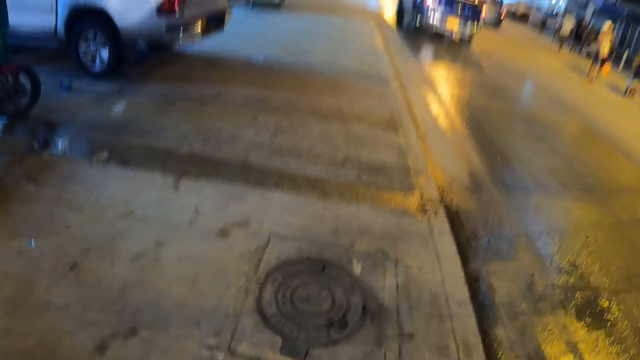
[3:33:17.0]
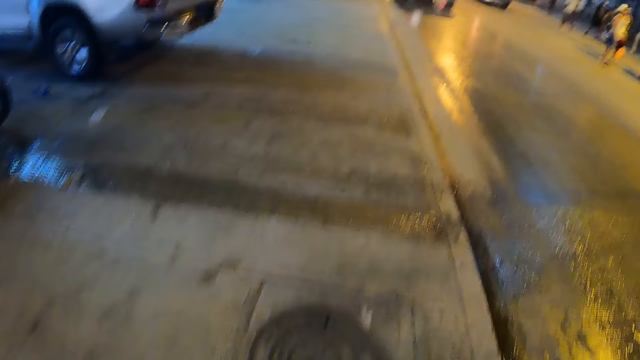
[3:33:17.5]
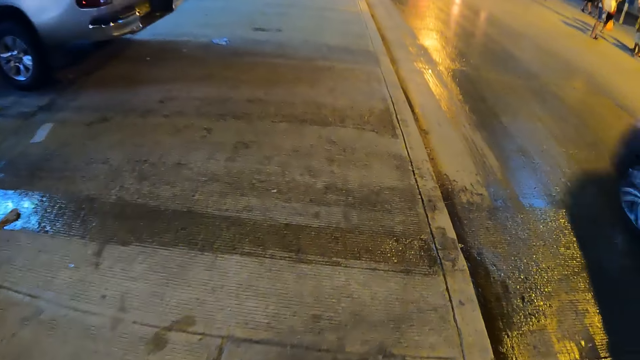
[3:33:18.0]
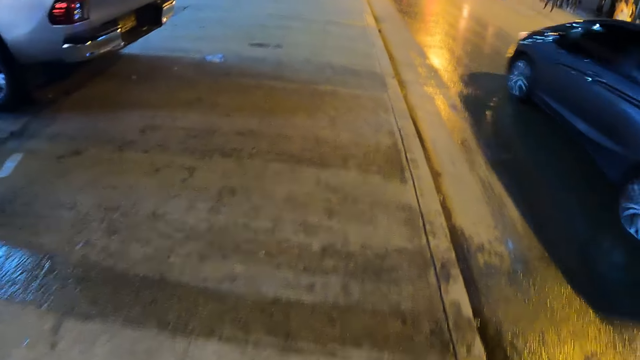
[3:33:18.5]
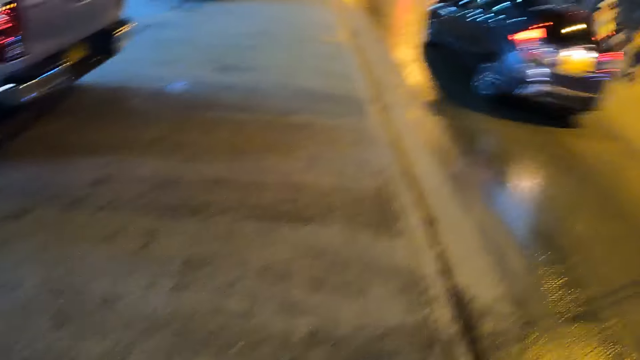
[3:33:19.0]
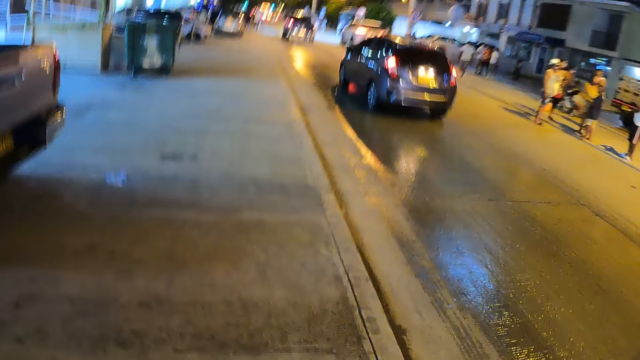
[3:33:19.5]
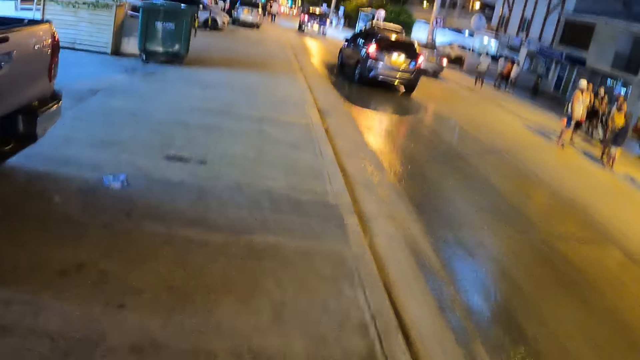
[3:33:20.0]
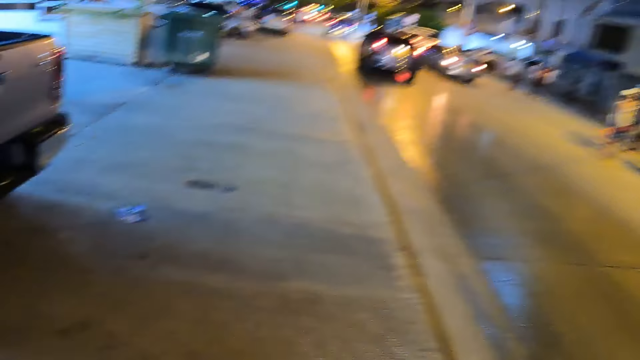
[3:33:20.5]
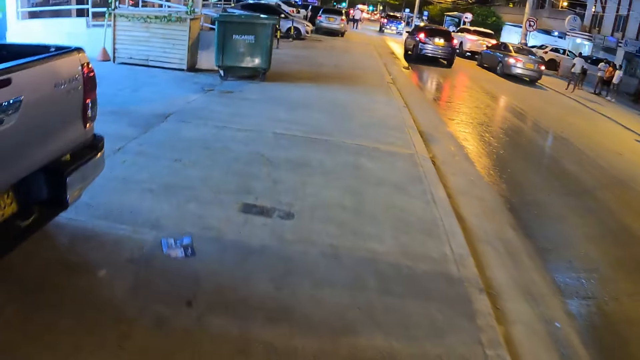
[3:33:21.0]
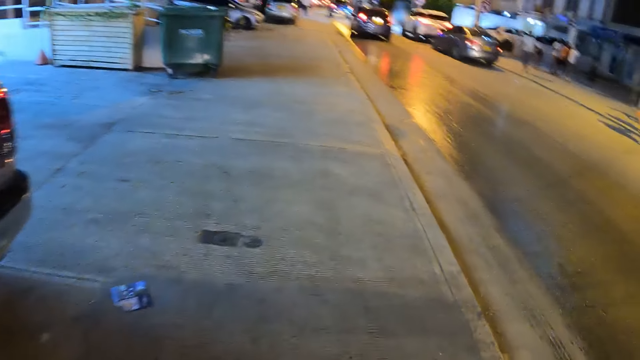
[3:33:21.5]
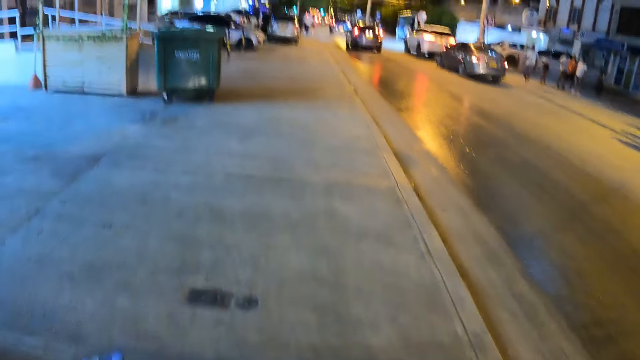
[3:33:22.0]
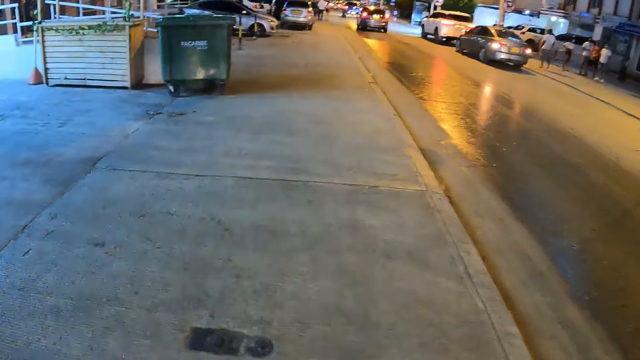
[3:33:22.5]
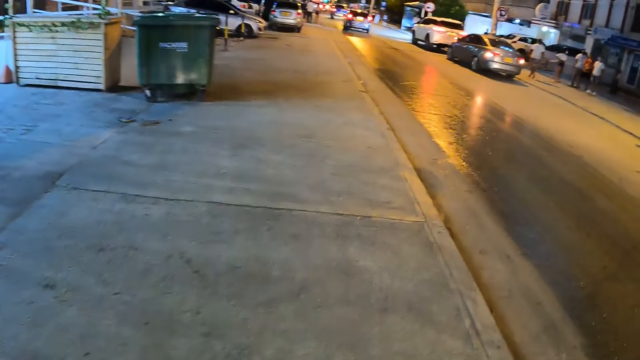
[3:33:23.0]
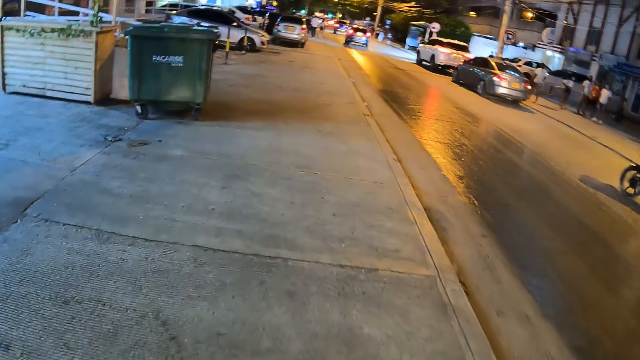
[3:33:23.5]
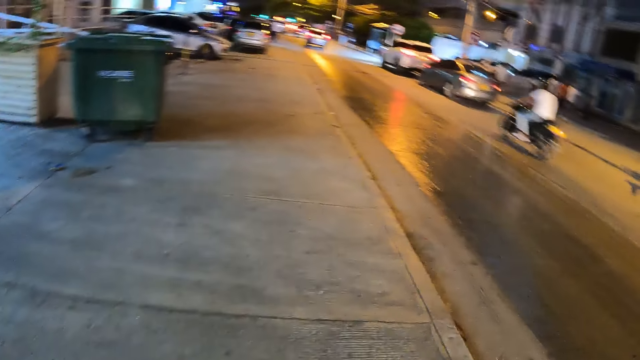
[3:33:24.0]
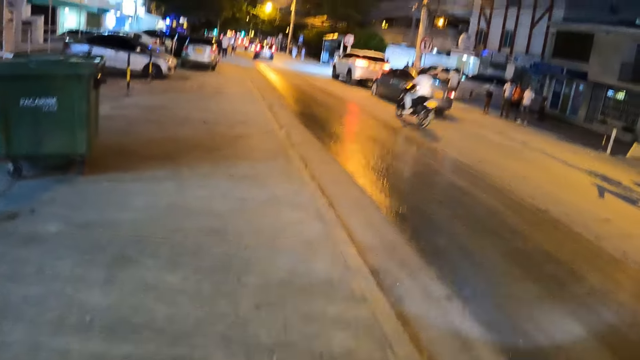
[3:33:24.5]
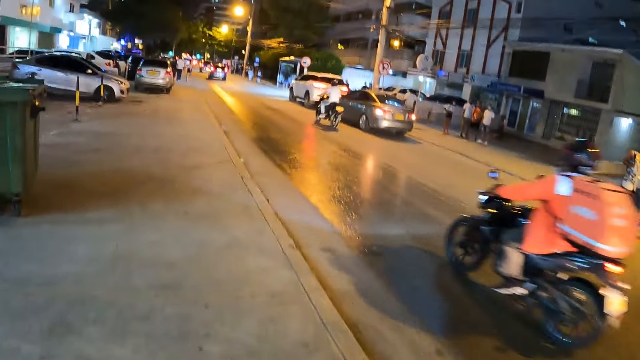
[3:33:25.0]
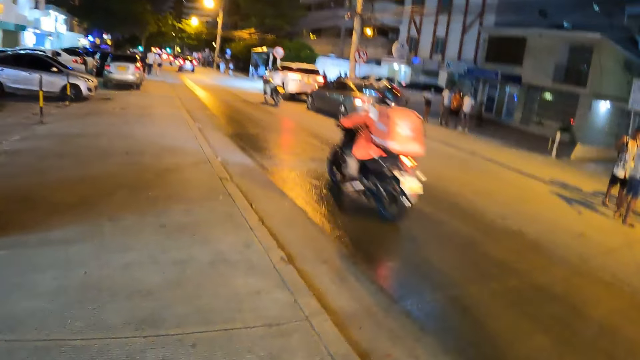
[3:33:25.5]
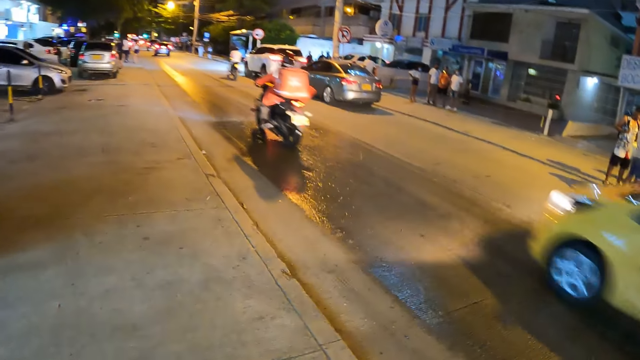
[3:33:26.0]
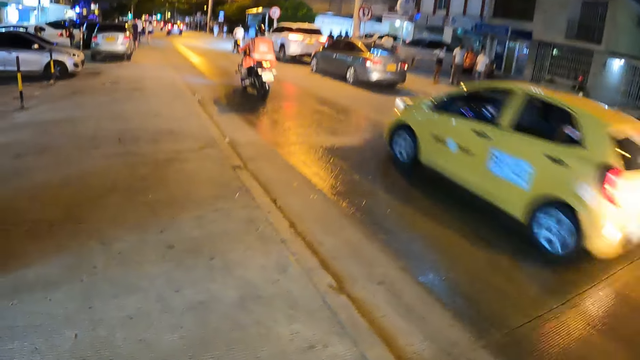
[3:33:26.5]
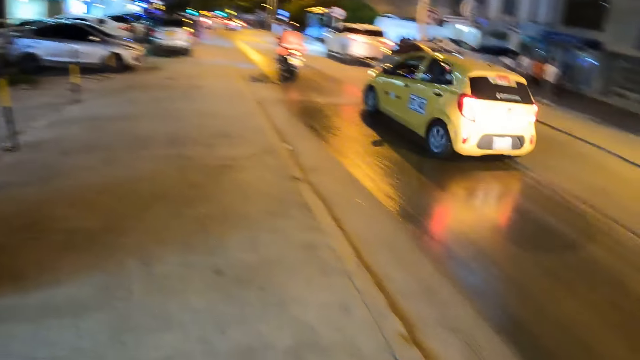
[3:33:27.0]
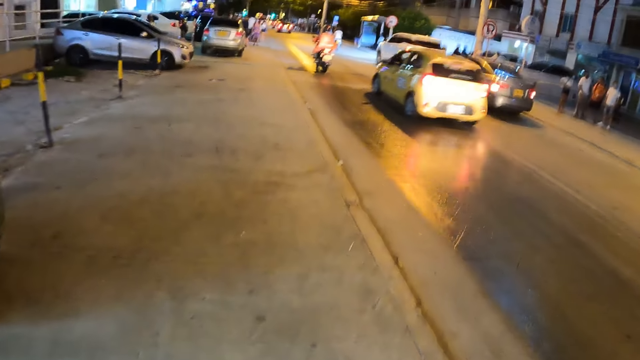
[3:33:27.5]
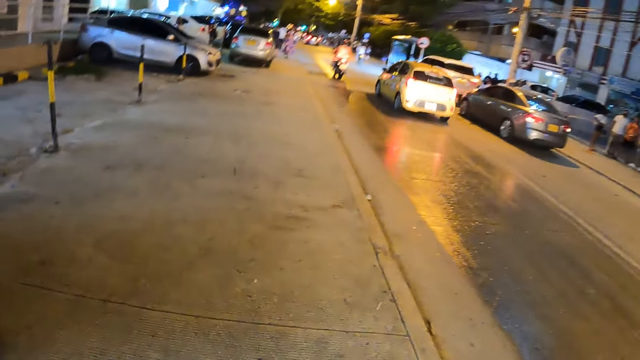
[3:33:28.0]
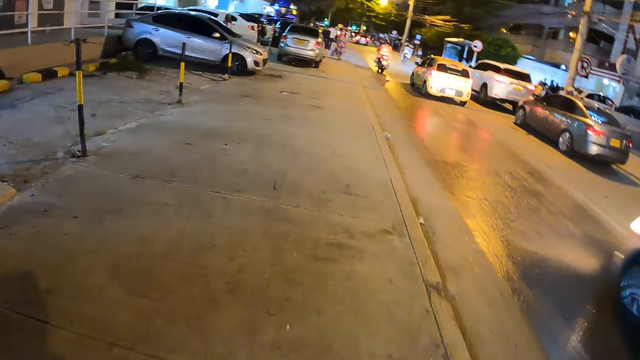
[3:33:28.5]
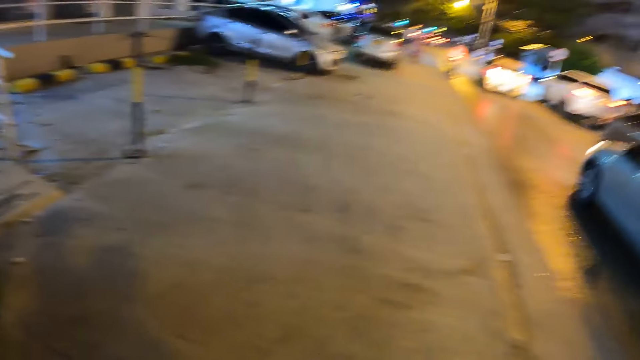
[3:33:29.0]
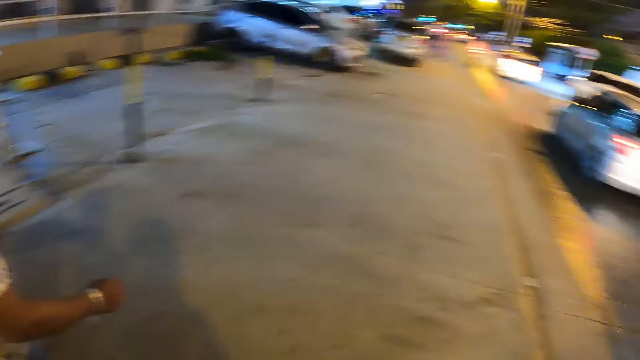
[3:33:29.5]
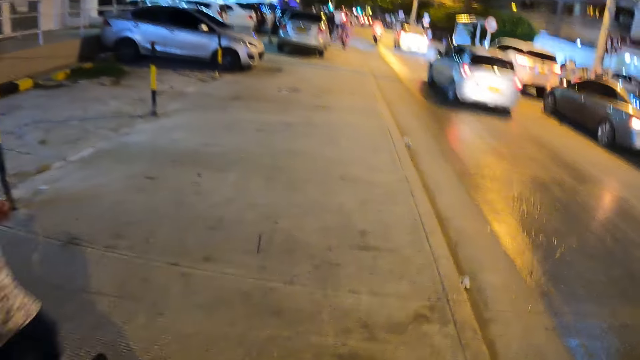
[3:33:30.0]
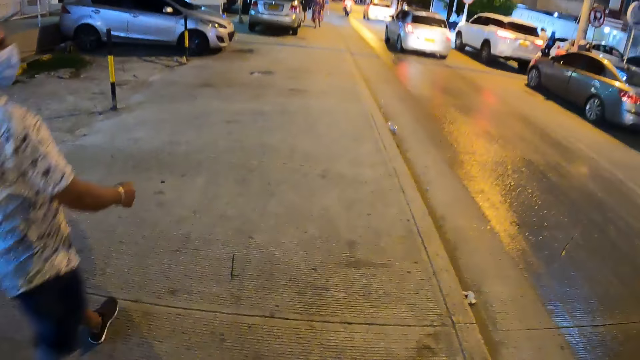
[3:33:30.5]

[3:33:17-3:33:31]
The camera wearer looks at a motorist. They walk on a pedestrian pathway.

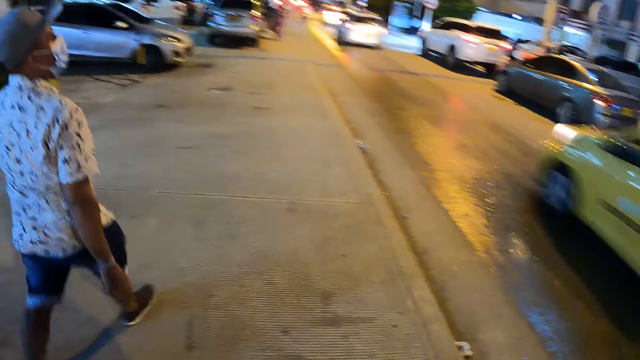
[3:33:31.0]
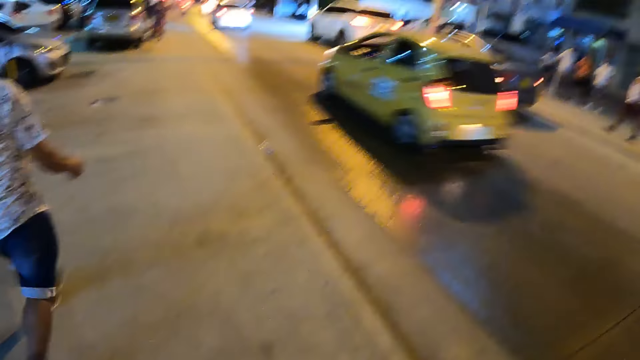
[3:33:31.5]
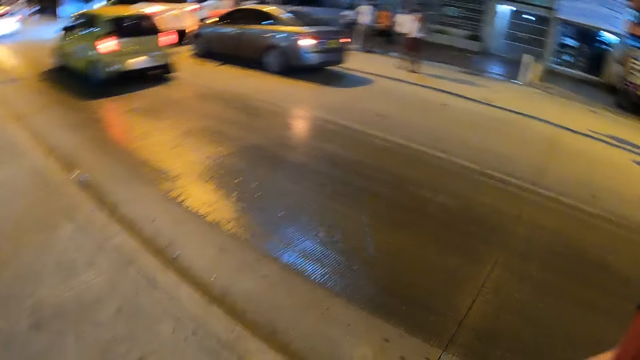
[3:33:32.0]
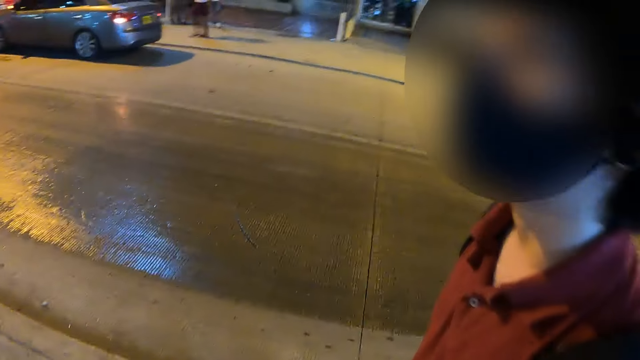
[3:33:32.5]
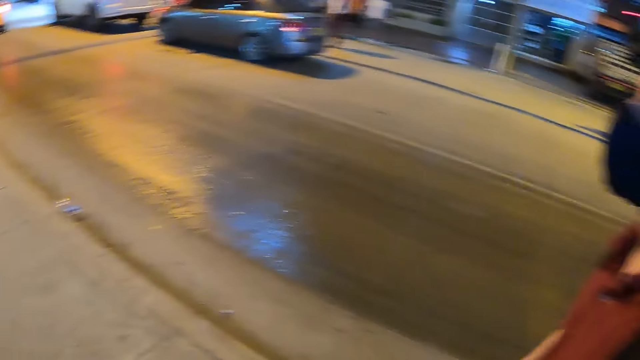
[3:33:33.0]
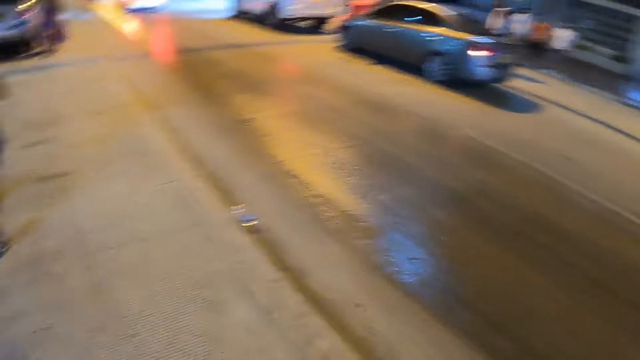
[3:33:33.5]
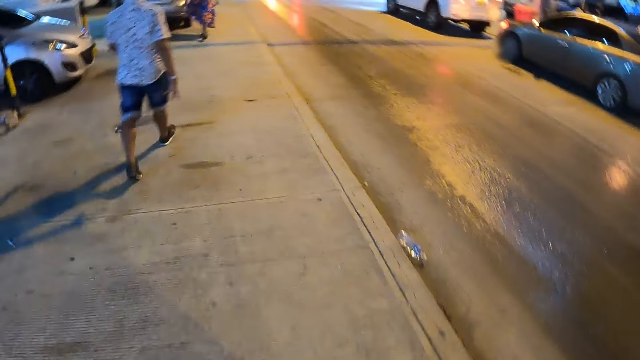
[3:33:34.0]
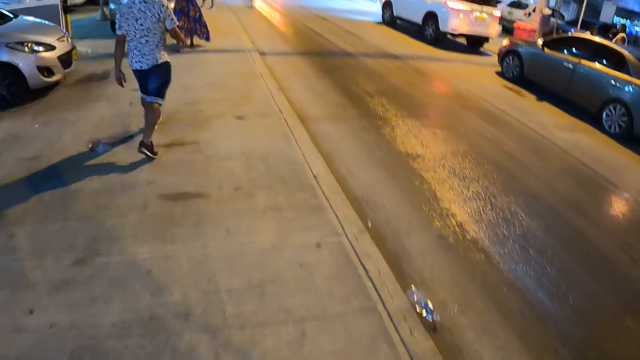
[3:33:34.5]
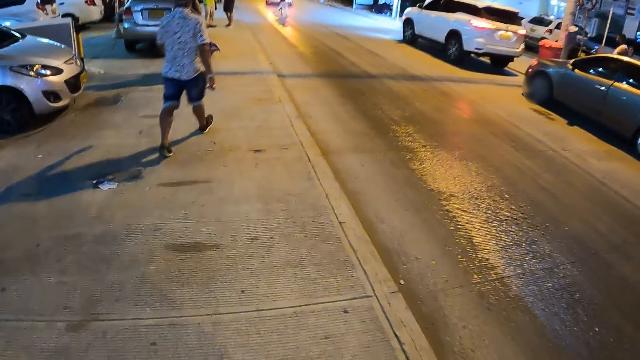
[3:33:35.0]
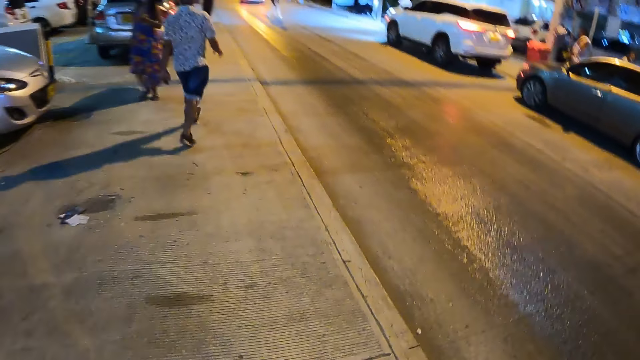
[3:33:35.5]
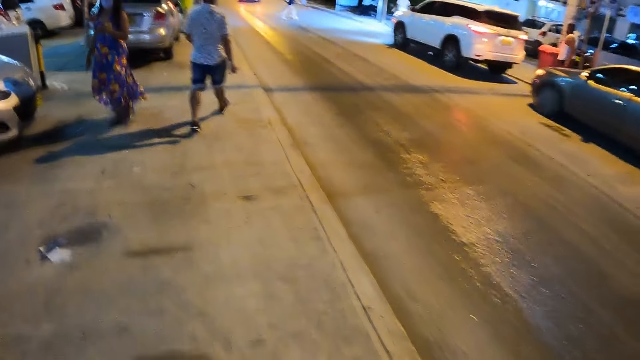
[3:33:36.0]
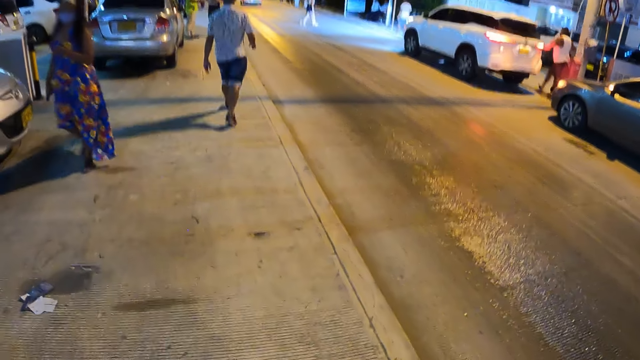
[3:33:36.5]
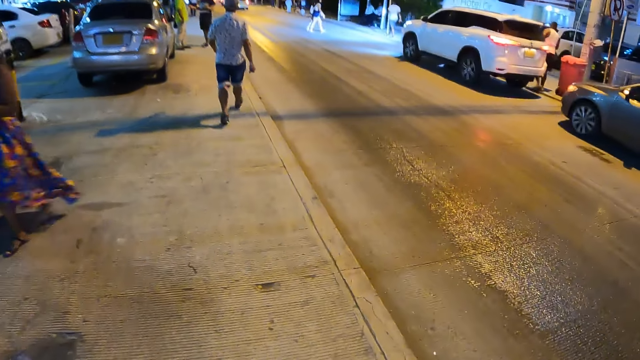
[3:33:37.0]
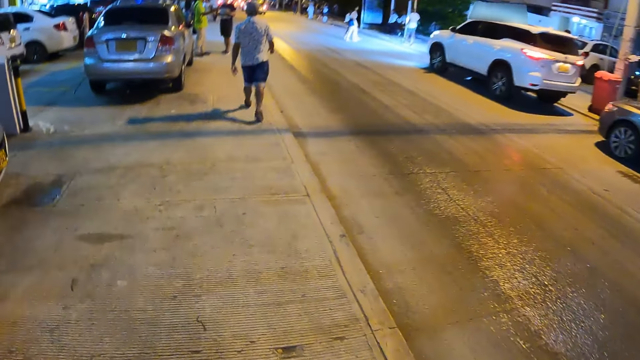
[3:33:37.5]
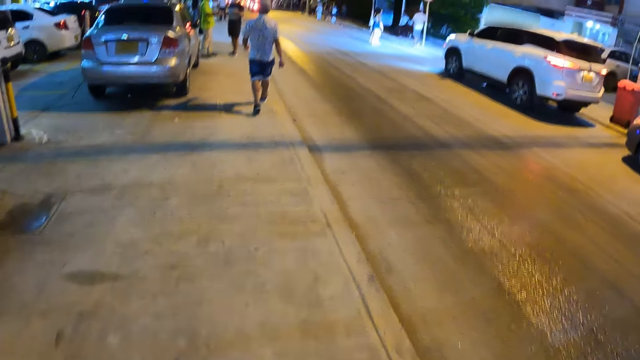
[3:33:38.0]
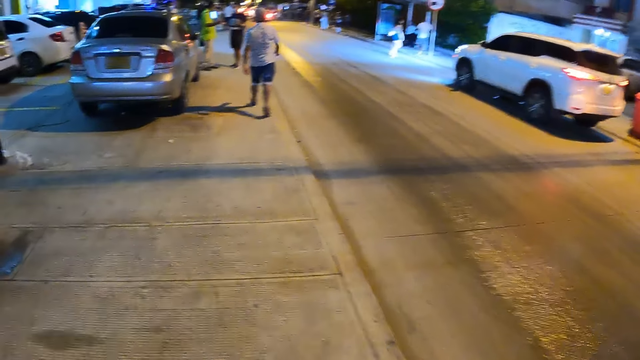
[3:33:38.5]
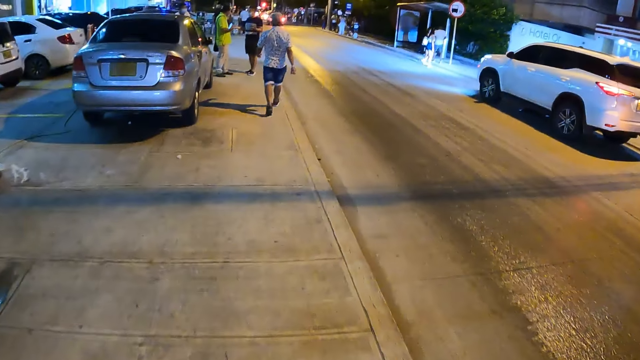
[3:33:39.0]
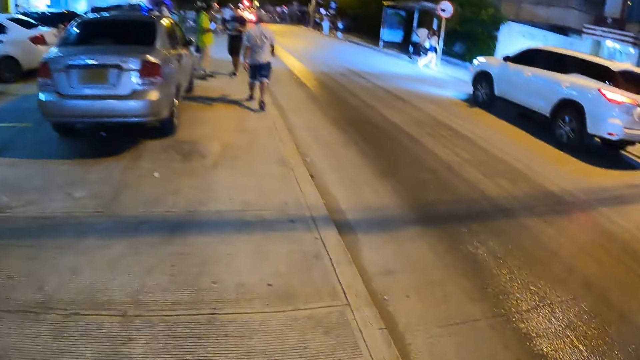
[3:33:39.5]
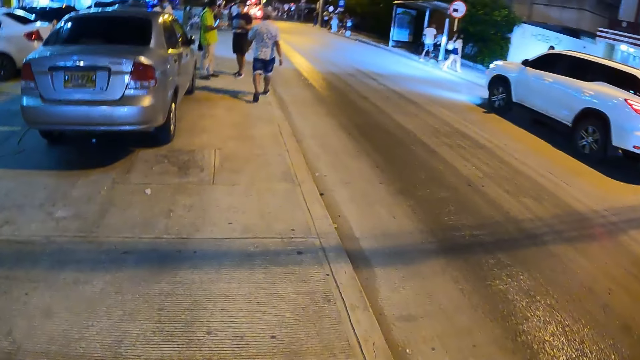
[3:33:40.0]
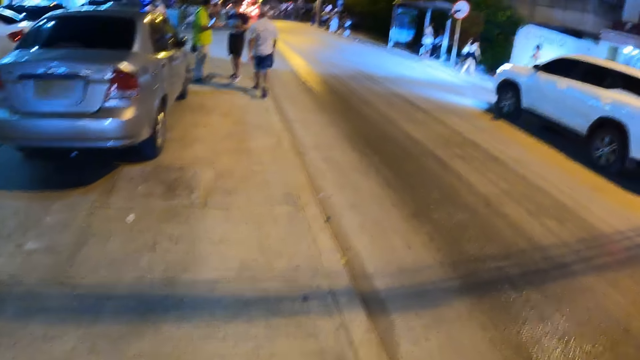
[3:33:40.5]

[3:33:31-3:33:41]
The camera wearer converses with a person. They look around. They walk on a pedestrian pathway. They walk towards a parked car.
